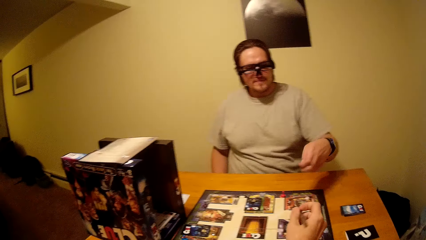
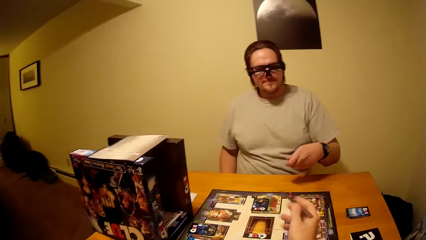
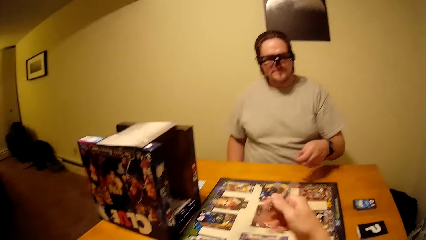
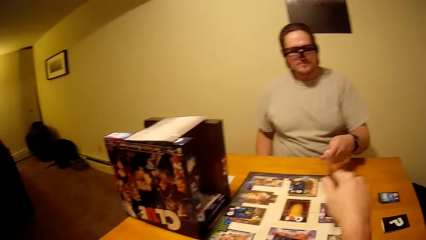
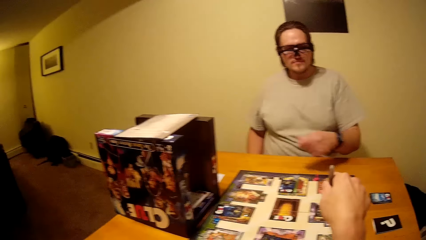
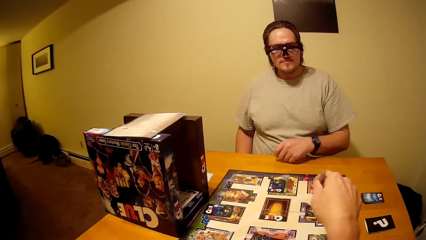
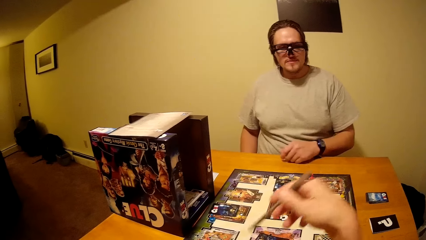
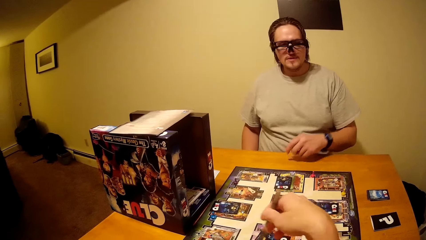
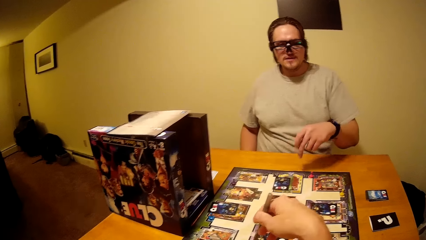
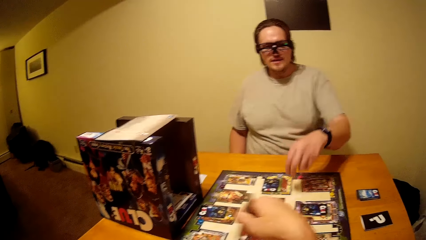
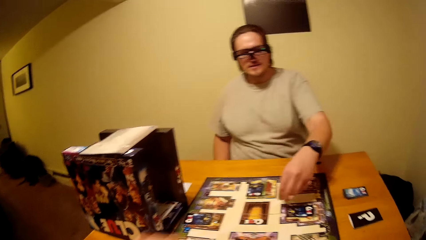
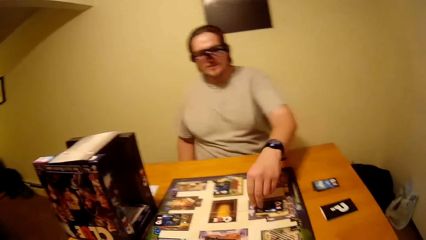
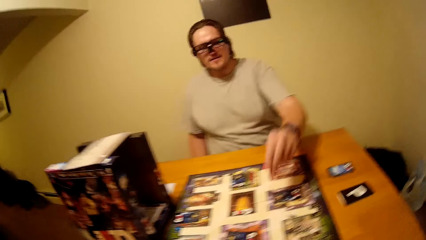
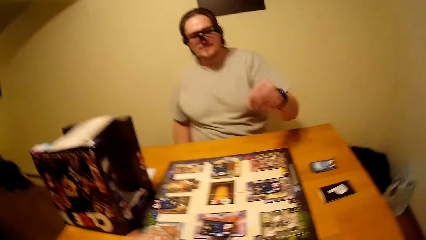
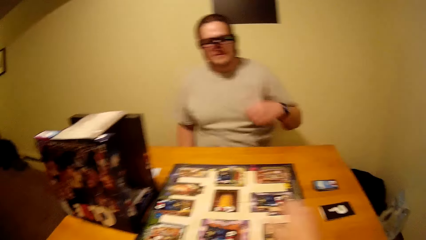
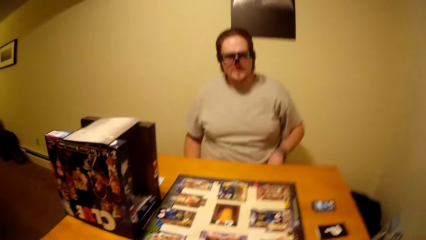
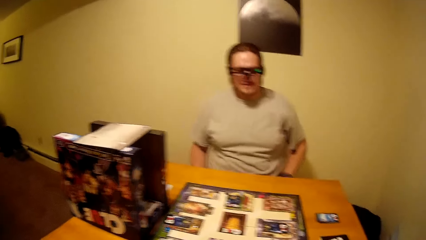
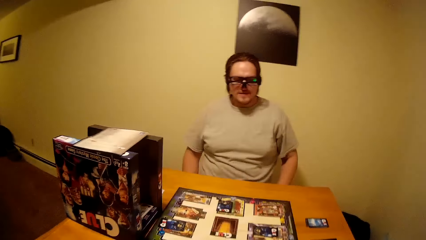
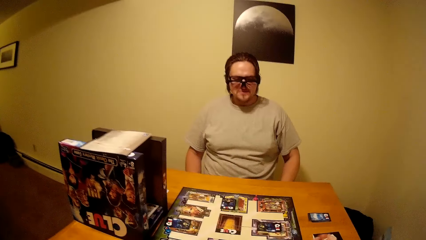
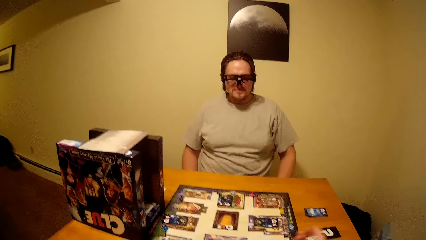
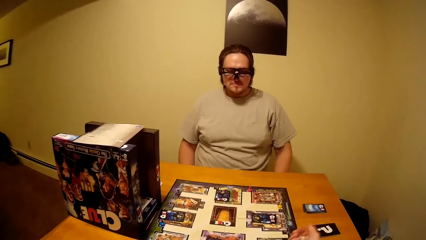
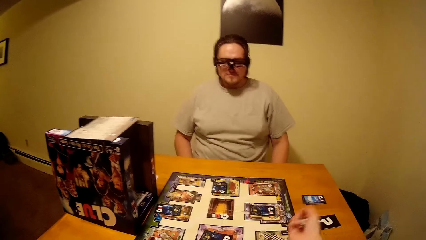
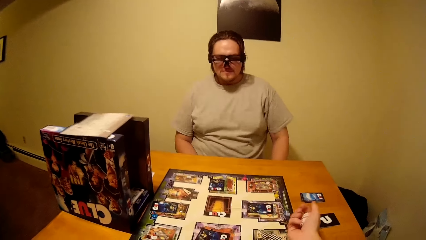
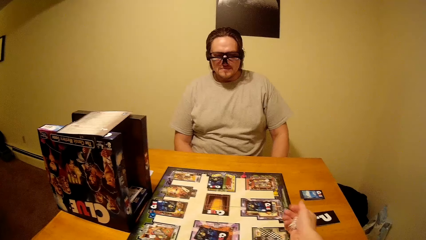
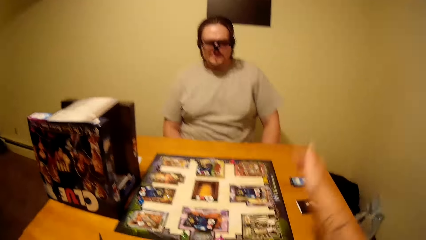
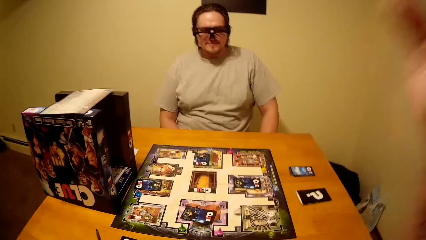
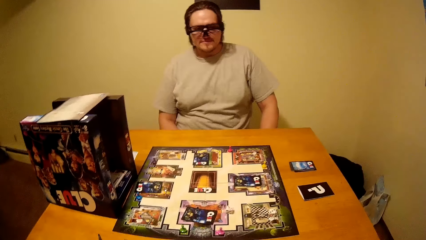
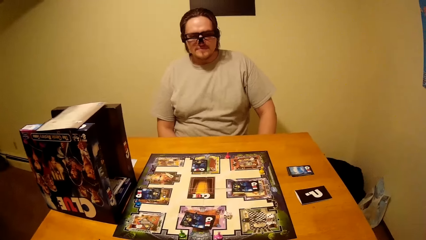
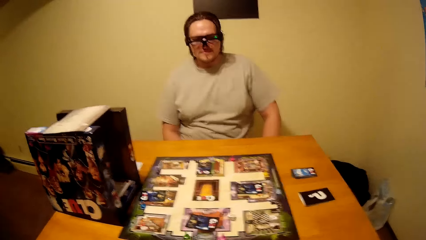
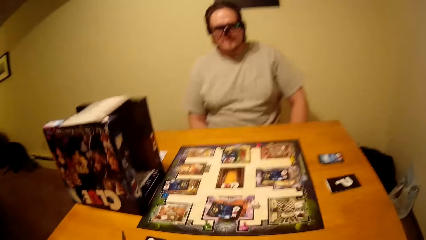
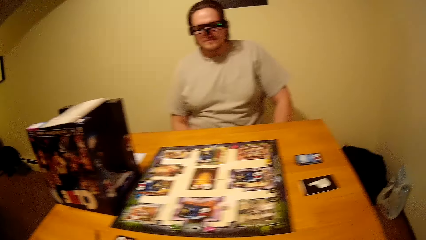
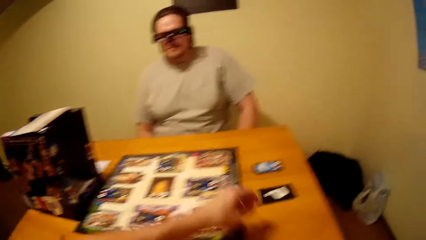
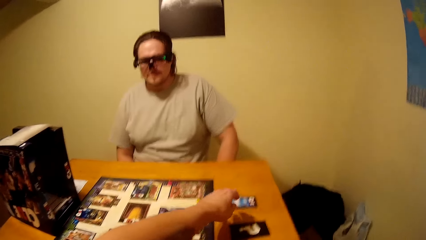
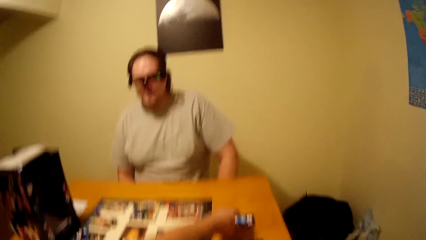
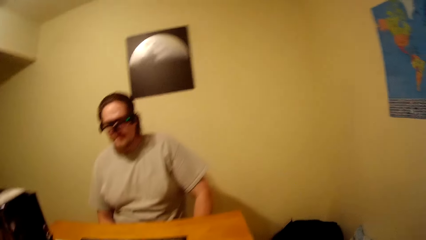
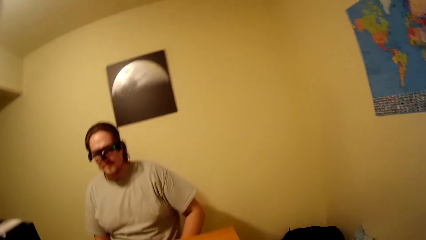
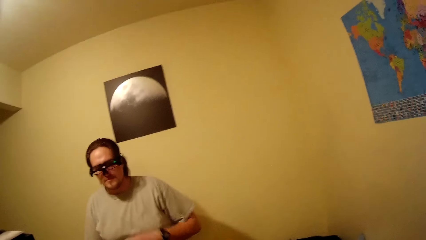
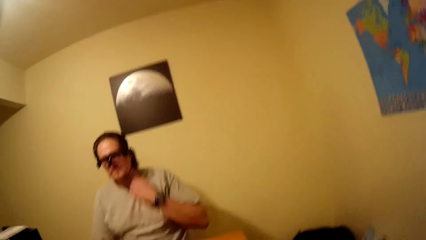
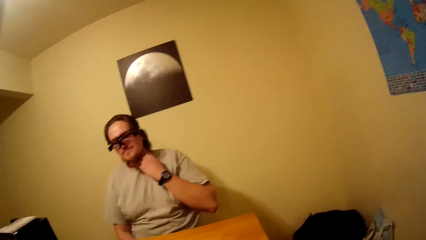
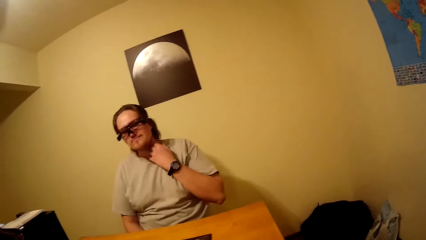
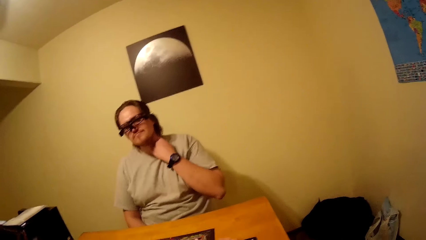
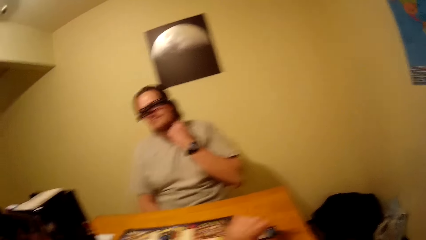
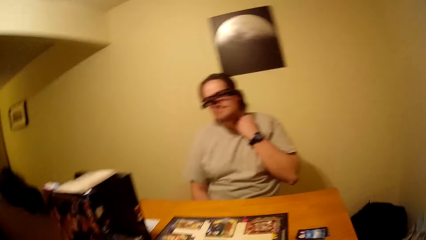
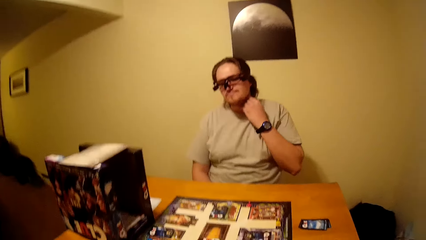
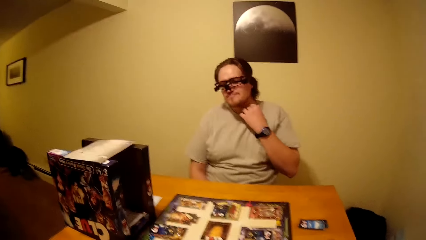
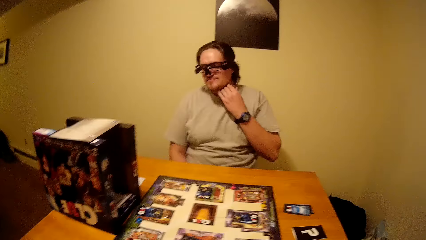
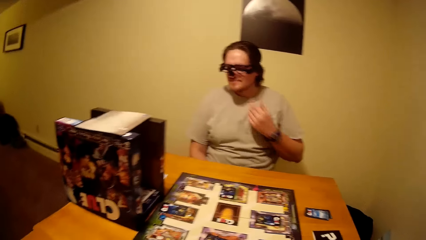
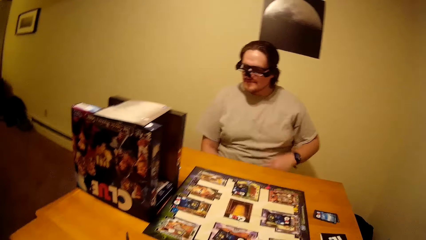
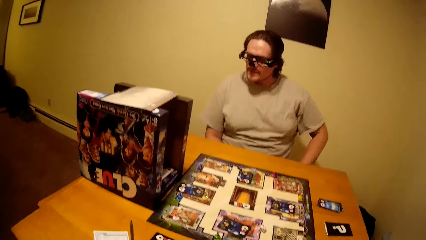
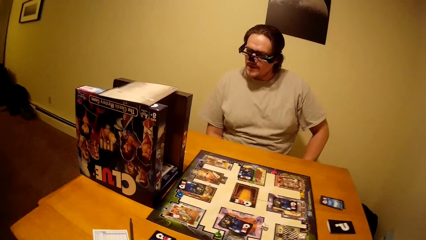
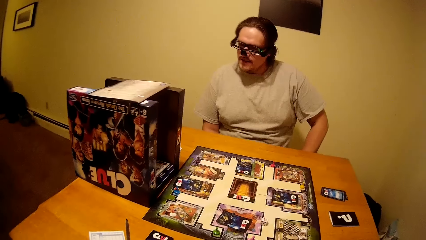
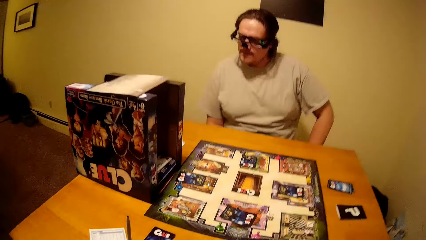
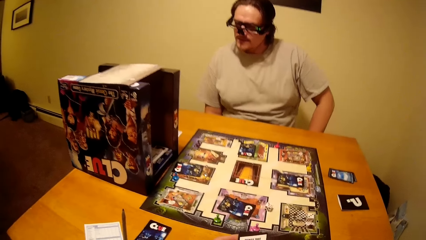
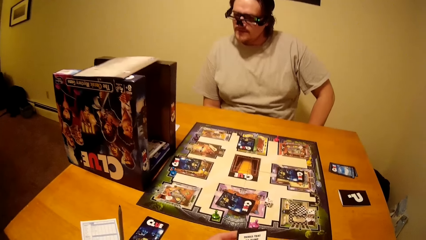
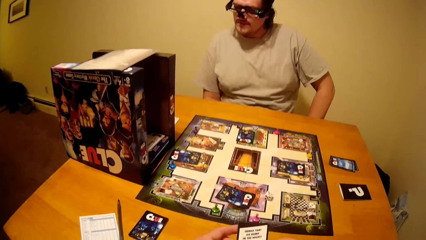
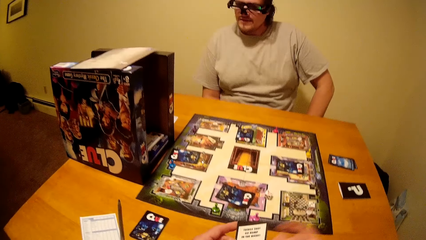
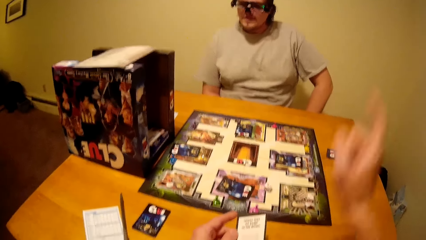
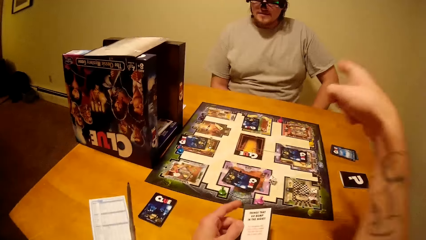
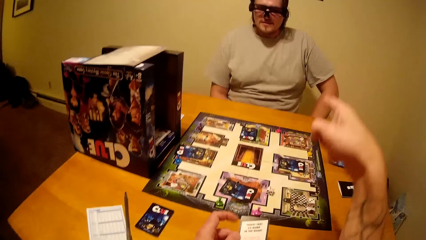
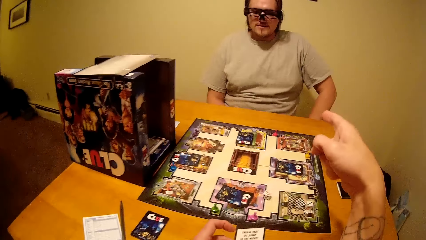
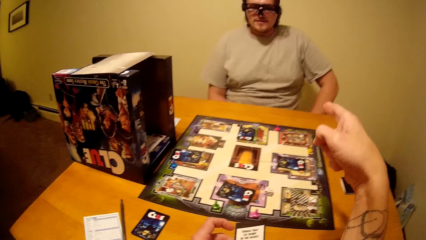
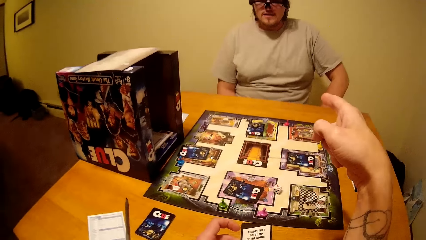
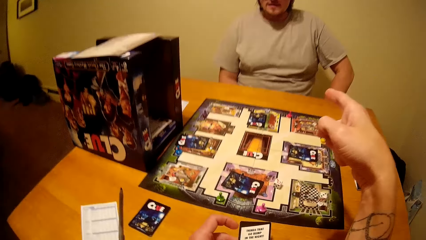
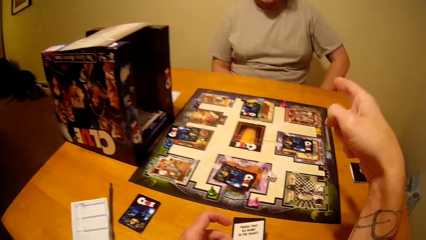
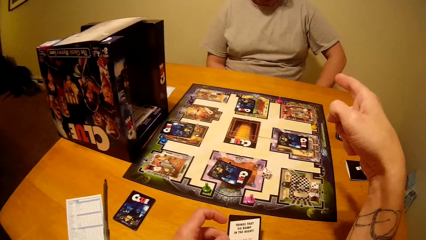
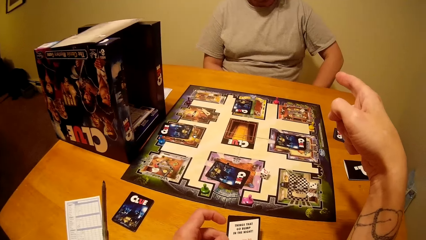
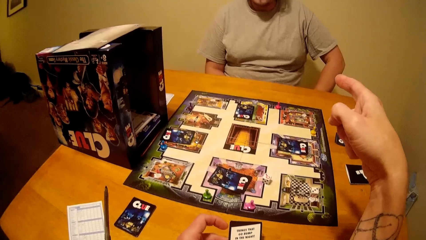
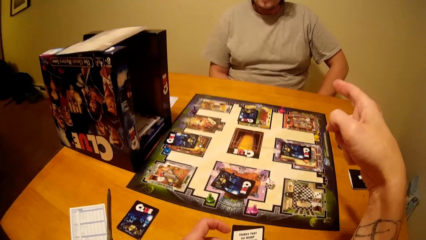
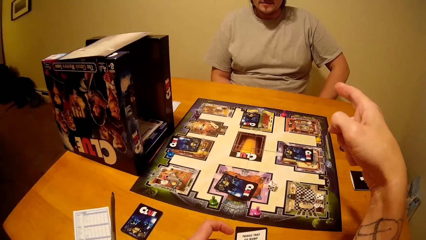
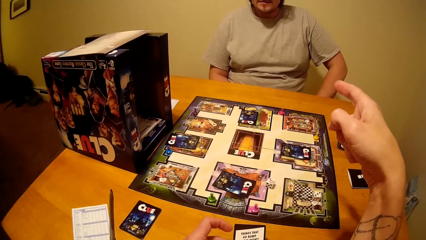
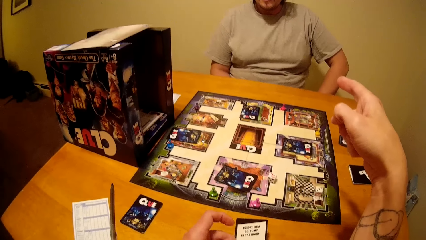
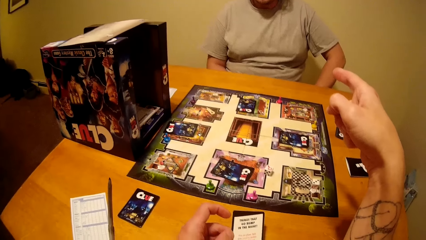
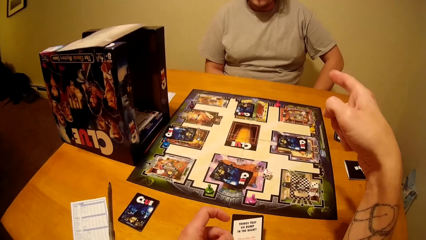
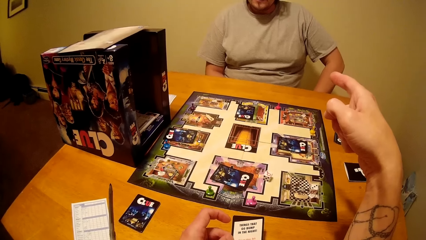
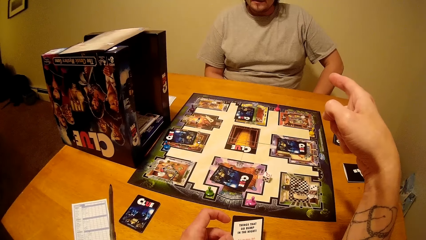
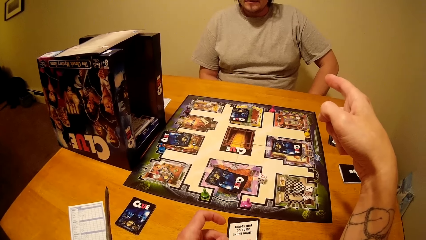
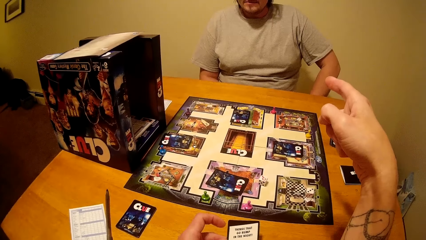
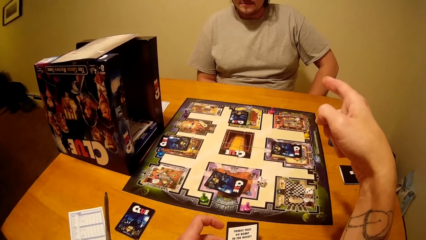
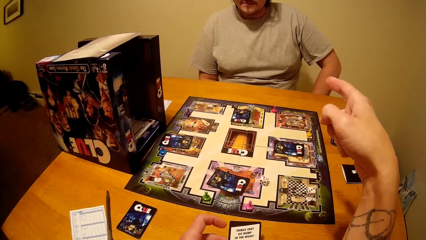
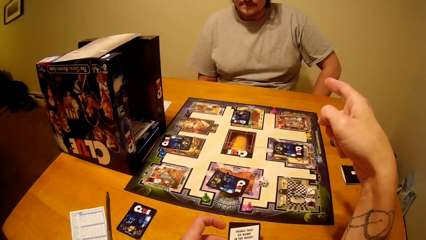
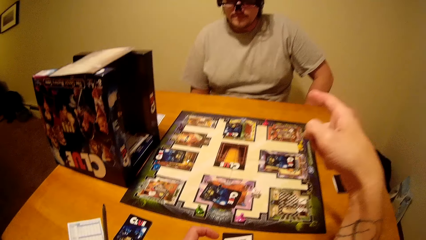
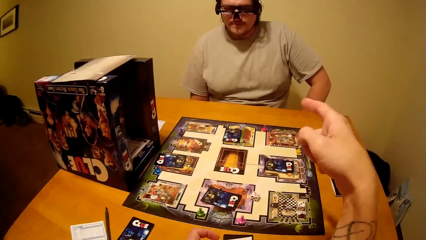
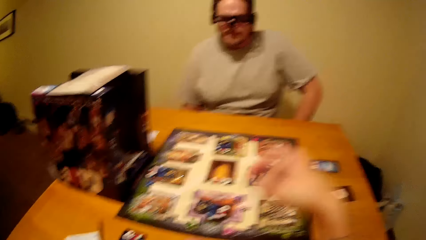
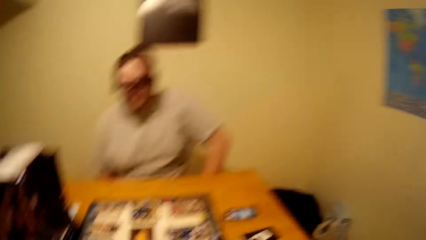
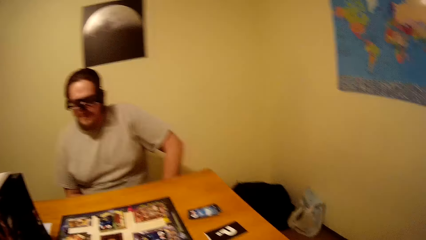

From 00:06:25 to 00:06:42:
The camera wearer holds a pen and gestures with the pen. A man plays a Clue board game and pulls his hand off the board. The camera wearer plays the Clue board game. He raises a hand up. The man scratches his neck and pulls his hand off the neck. The camera wearer gestures his hand.
